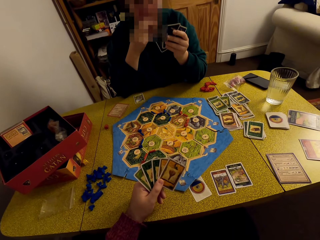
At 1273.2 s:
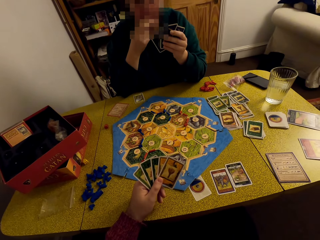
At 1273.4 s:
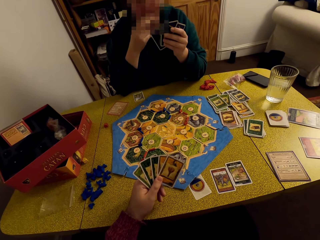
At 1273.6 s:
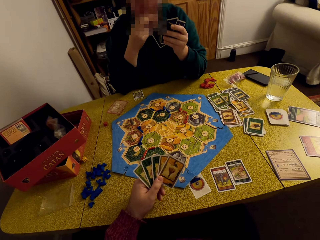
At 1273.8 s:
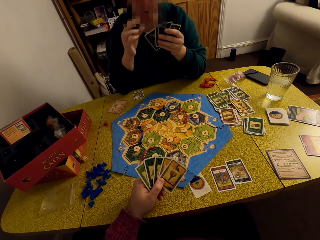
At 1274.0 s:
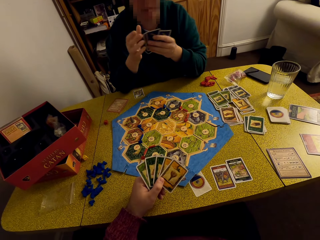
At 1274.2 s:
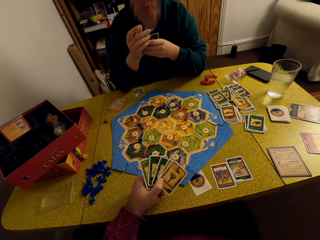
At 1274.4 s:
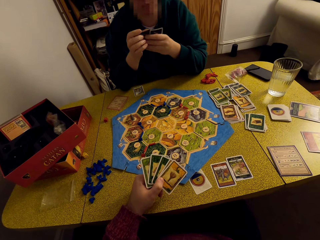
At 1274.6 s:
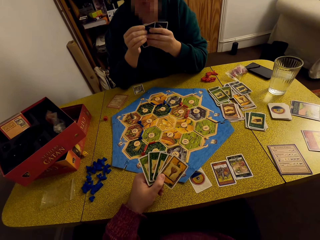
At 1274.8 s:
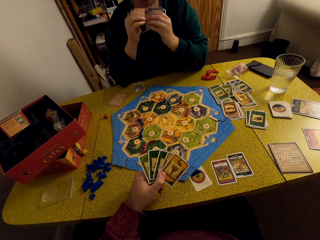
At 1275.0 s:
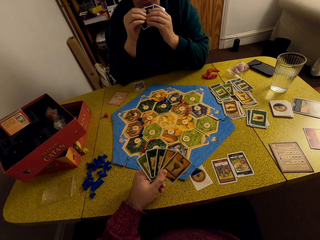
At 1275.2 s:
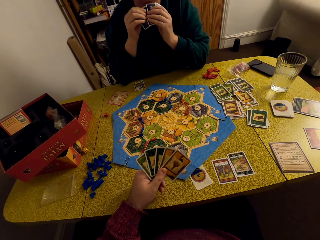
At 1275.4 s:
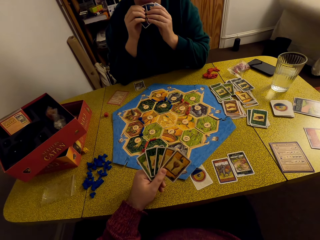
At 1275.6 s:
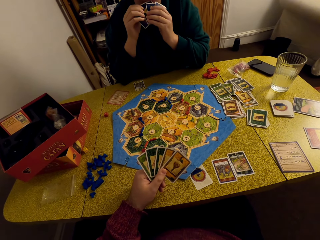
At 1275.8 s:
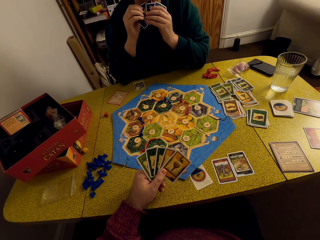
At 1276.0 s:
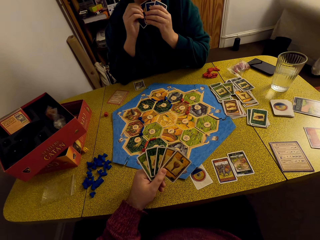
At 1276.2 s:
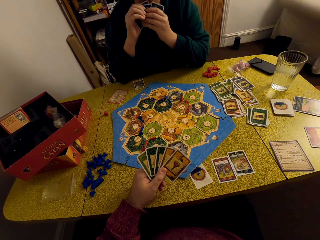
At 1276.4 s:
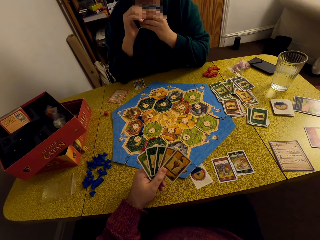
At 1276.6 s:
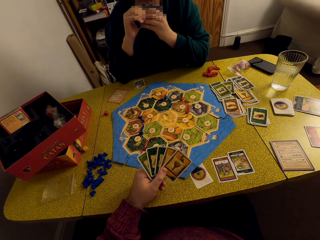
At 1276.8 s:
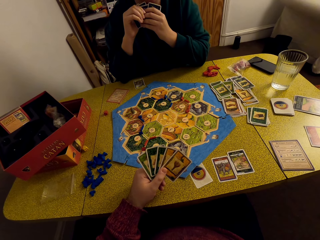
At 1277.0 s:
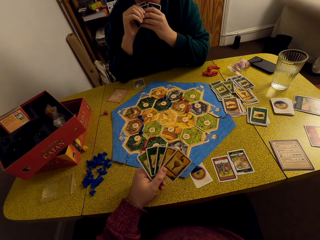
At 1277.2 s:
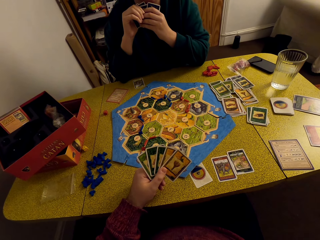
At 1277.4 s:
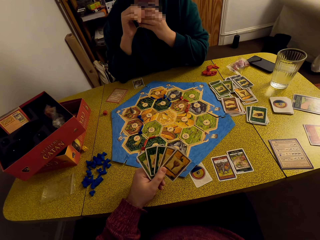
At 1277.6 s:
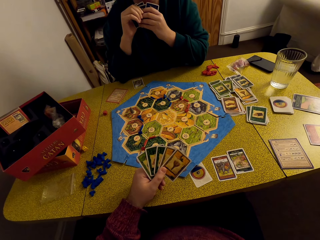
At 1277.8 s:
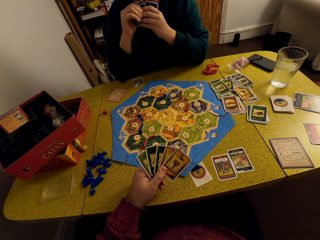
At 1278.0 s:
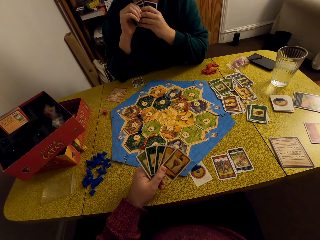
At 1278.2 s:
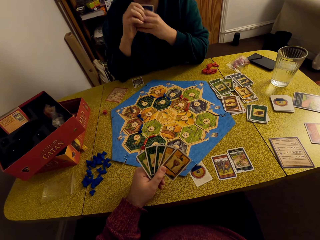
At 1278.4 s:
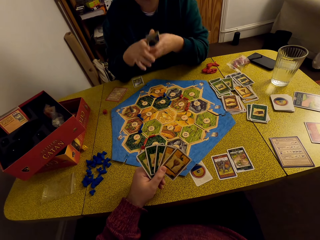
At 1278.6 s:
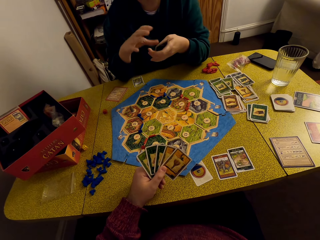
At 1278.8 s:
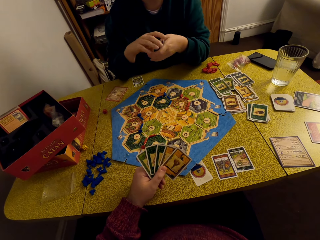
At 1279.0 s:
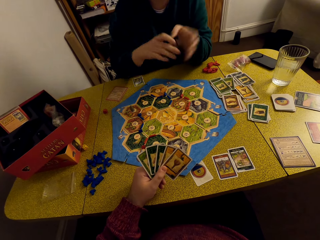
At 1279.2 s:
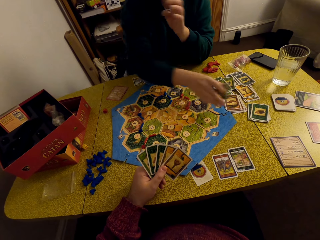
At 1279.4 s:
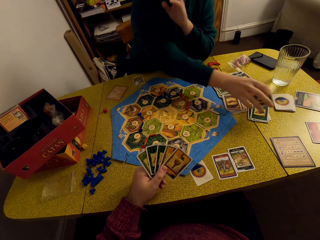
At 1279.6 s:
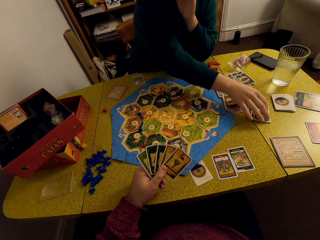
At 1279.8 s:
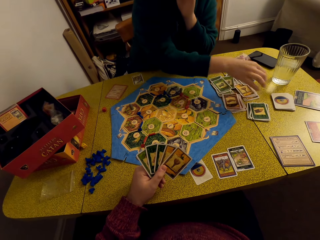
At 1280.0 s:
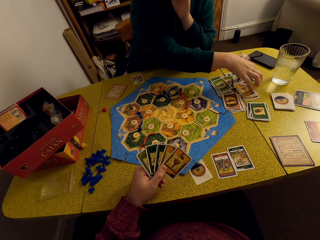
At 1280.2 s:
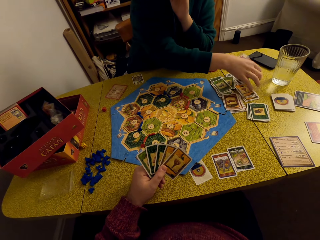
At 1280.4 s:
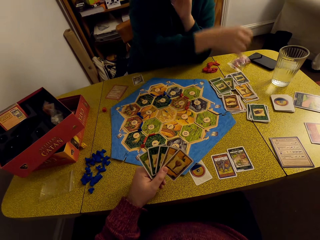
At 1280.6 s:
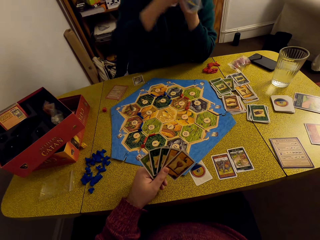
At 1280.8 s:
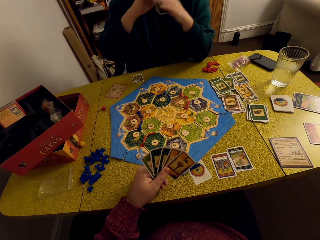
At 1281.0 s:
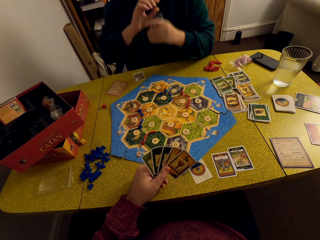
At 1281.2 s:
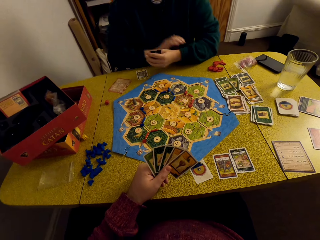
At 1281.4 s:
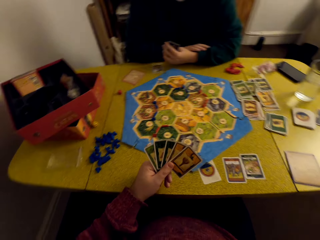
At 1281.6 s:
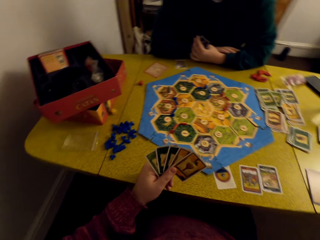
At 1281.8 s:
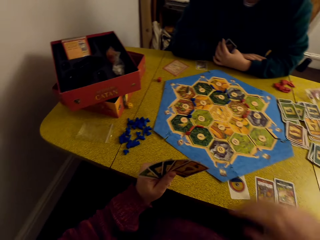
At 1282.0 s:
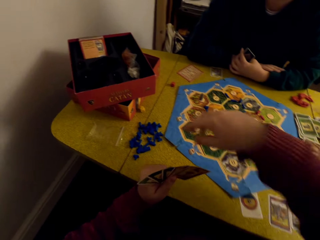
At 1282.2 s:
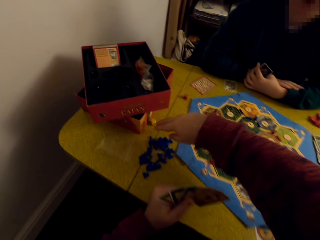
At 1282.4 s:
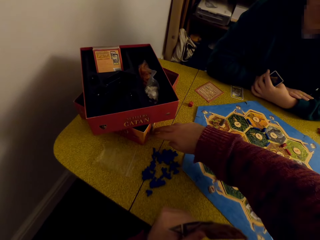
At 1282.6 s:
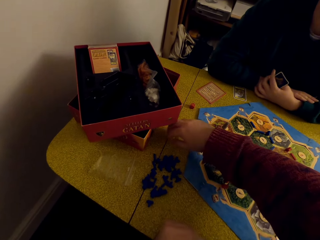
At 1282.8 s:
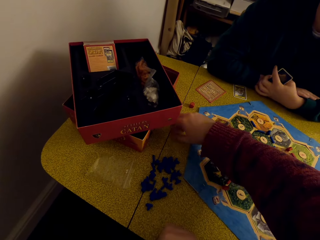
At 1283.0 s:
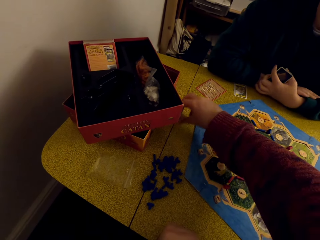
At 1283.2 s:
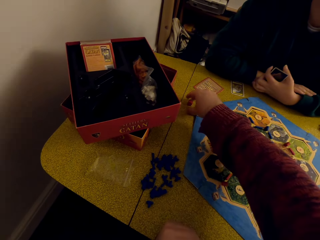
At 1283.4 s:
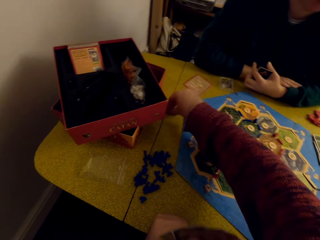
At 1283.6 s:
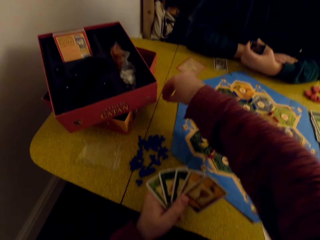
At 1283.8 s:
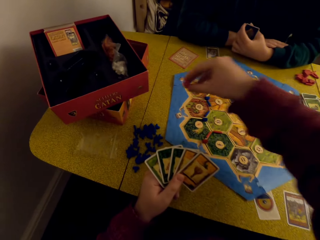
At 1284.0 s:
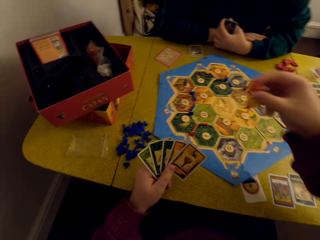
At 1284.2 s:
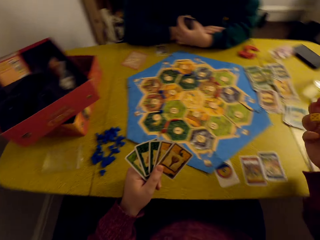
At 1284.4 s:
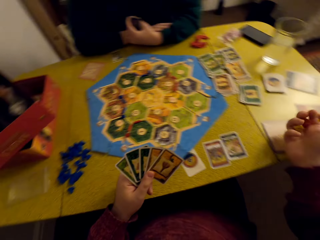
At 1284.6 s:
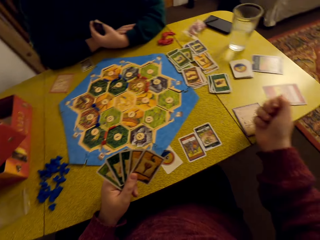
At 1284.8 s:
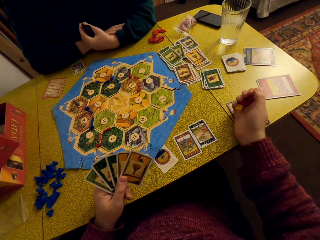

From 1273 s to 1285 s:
A woman talks to the camera wearer. The camera wearer stares at the game board. The woman talks to the camera wearer. The woman places the cards on the deck on the table and picks up a Catan resource card from the table. The camera wearer stares at the game board. They pick up the dice on the table.

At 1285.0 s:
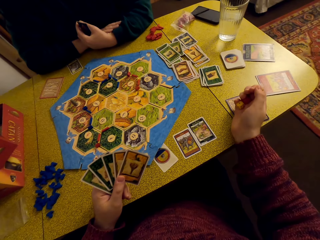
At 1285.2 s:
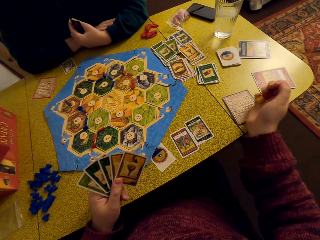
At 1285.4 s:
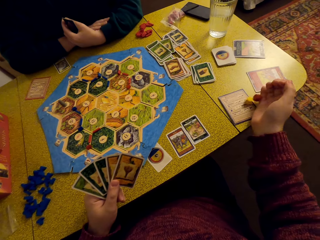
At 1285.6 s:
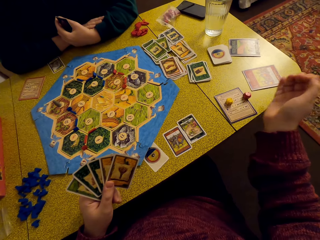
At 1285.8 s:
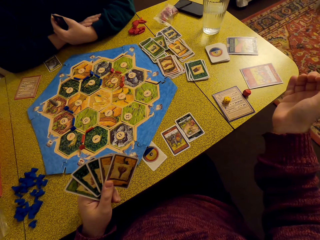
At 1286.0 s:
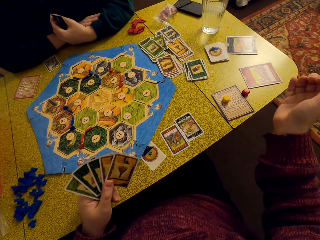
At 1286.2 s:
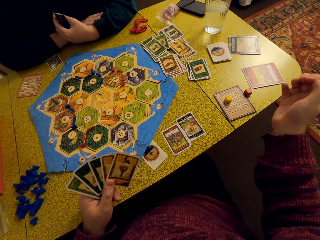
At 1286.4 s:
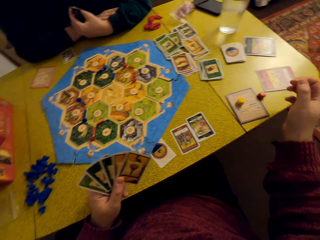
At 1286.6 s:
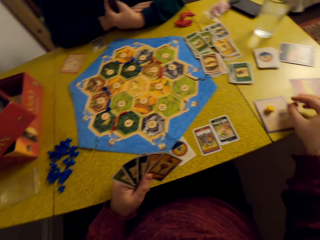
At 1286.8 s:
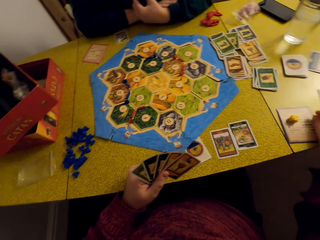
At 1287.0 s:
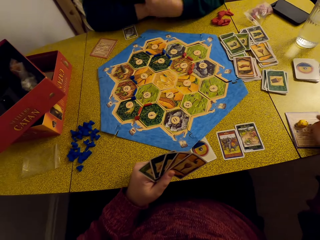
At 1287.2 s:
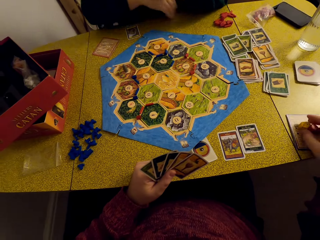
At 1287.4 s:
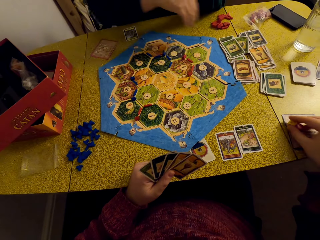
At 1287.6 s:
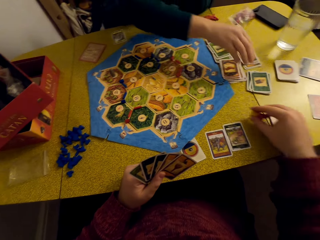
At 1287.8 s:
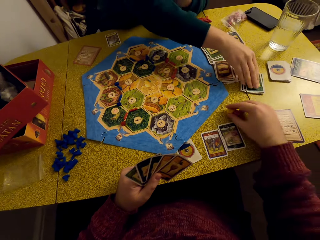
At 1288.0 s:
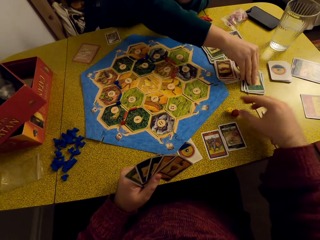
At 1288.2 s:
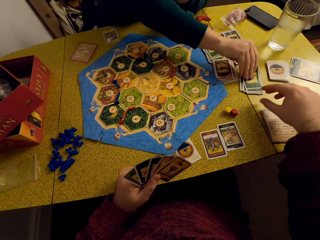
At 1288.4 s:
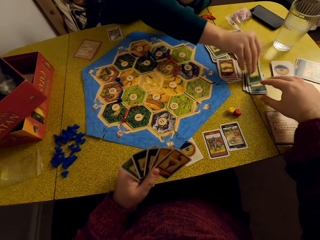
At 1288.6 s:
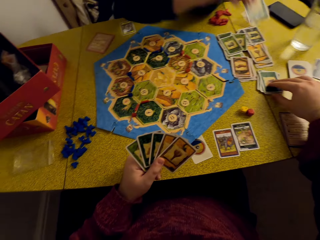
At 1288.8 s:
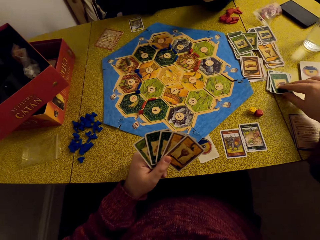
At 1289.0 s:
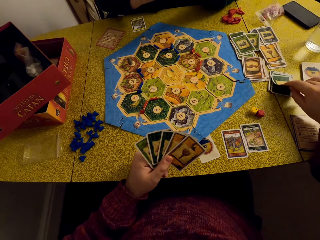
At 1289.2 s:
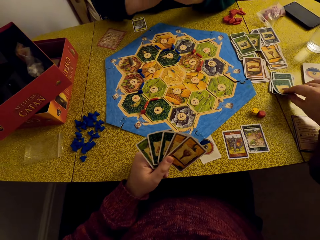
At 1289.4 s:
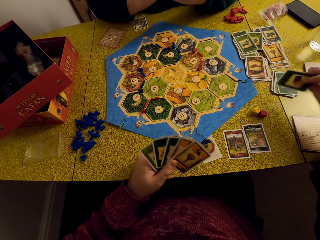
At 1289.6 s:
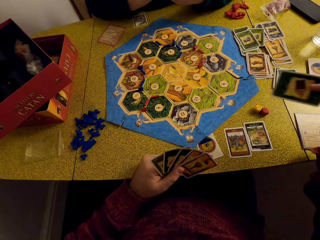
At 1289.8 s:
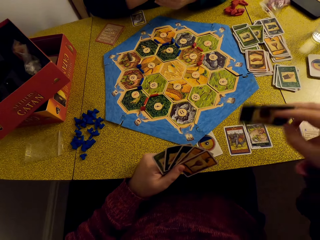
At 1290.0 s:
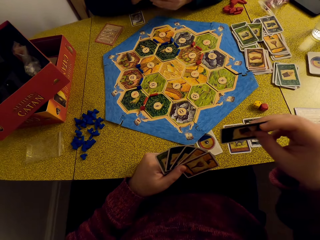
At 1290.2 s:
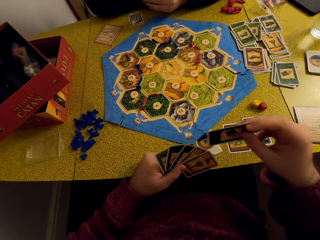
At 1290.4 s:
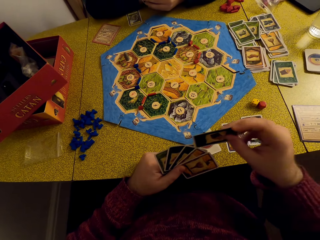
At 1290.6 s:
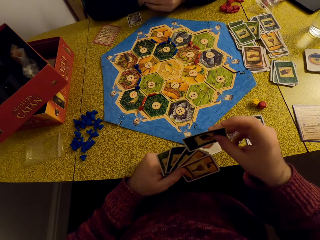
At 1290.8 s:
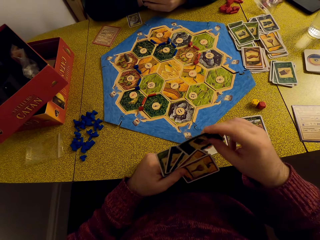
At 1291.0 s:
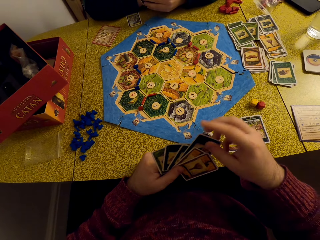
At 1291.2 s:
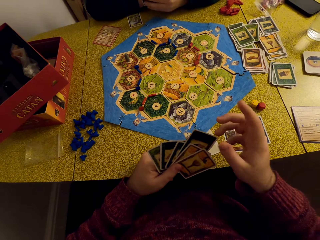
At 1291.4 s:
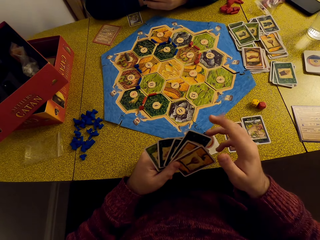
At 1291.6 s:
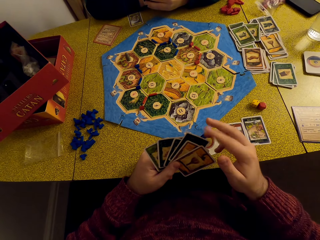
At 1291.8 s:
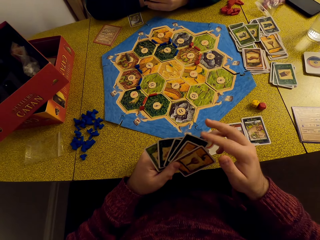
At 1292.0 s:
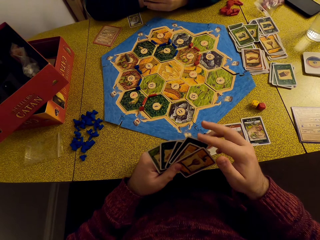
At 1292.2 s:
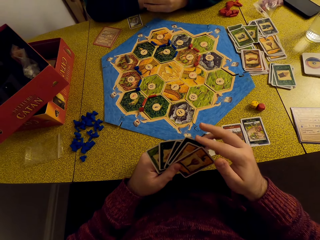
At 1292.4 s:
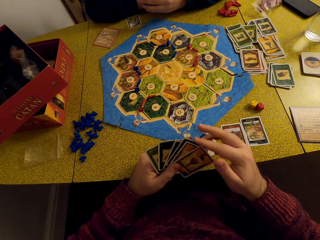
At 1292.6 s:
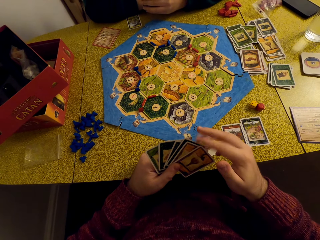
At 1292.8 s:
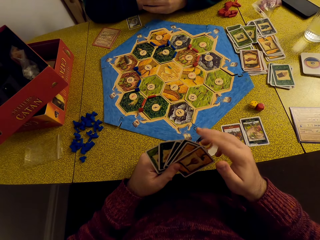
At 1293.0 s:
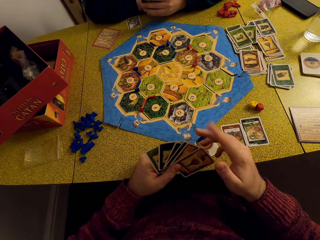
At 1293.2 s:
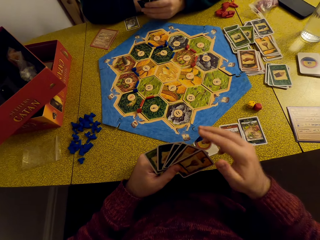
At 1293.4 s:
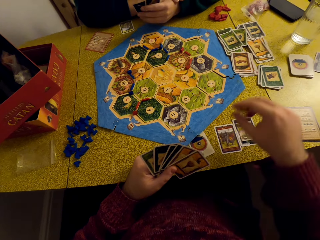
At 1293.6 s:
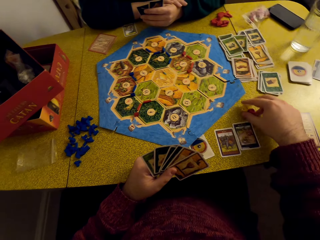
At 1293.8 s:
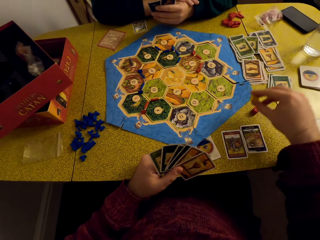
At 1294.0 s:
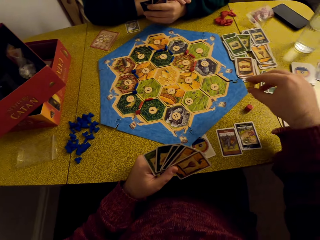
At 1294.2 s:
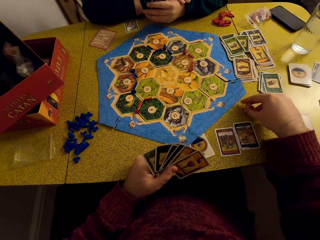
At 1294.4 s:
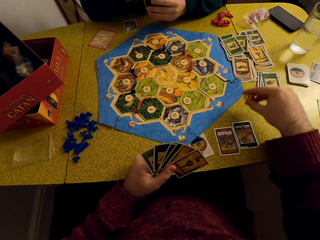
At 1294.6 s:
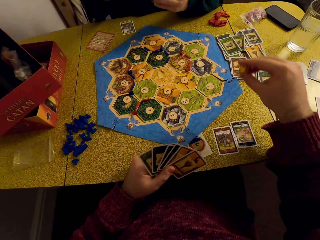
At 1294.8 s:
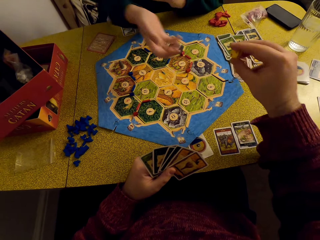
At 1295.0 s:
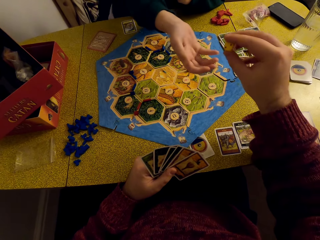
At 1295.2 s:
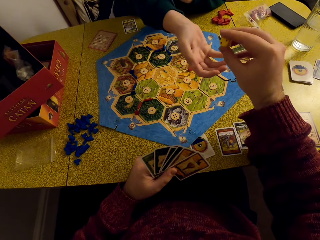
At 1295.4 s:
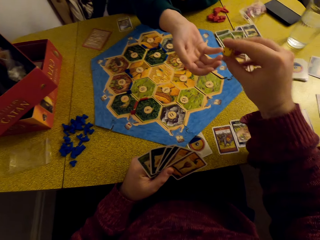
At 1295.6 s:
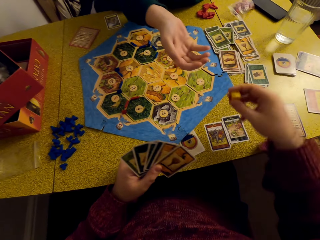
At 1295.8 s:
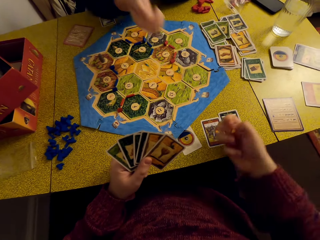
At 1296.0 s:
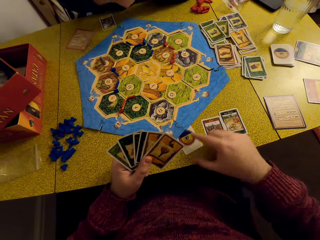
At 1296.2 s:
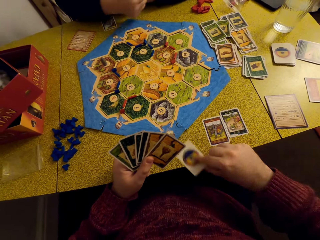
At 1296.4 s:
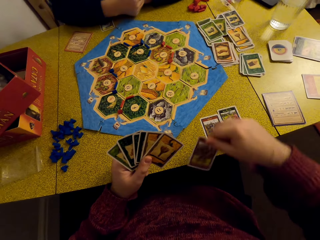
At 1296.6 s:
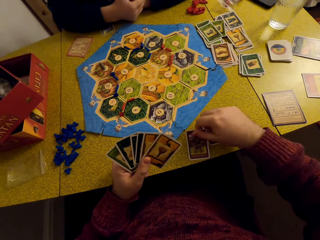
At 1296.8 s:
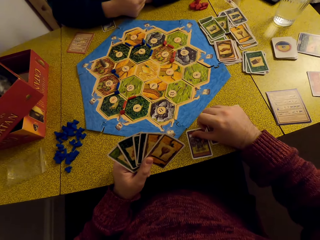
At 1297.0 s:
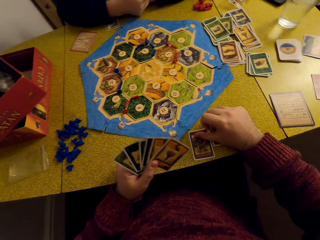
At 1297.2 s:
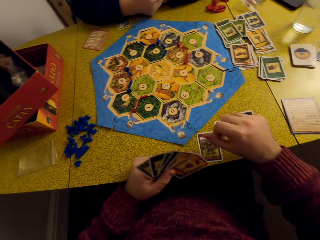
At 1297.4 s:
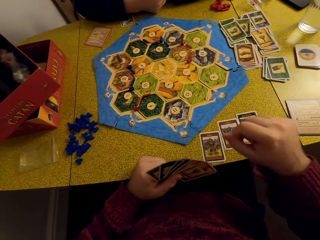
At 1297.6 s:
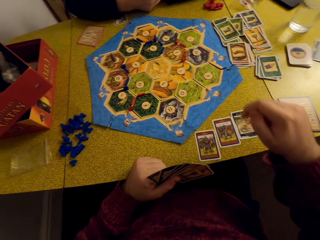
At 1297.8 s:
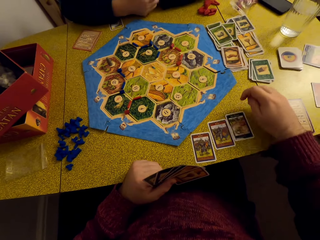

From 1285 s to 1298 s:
The camera wearer throws the dice on the table. He places the dice together. A woman picks up a Catan resource card from the table. The camera wearer picks up a resource card on the table. He places the card in his deck. He picks up the dice on the table. He talks to the woman. He turns the card.
